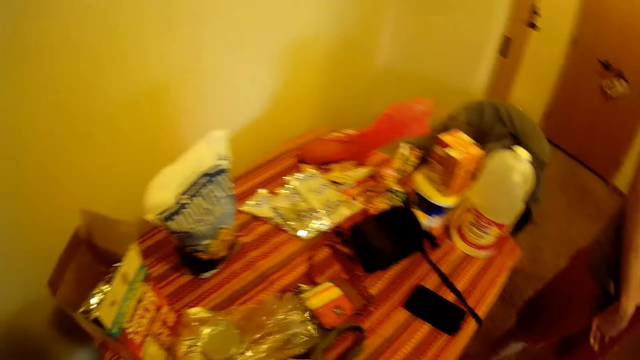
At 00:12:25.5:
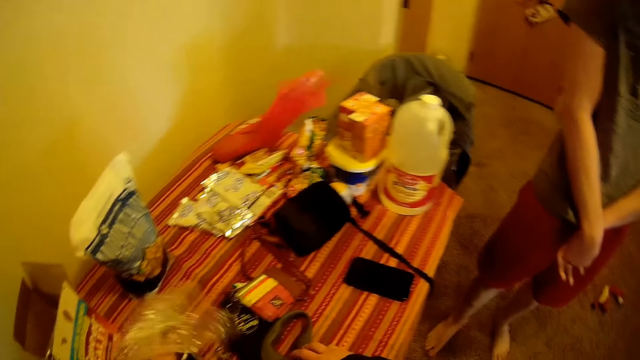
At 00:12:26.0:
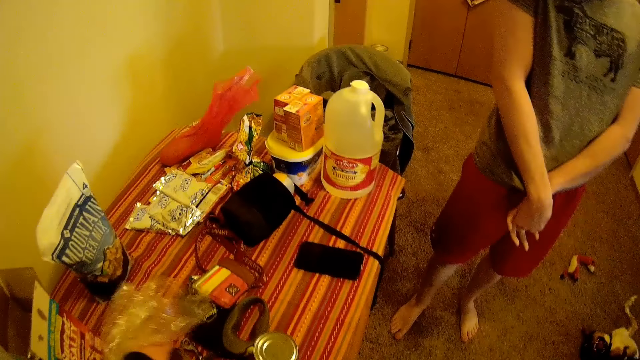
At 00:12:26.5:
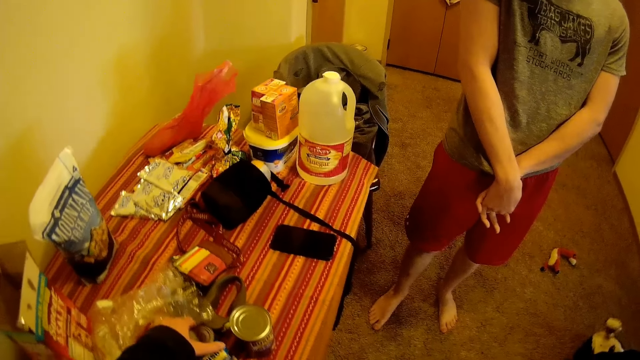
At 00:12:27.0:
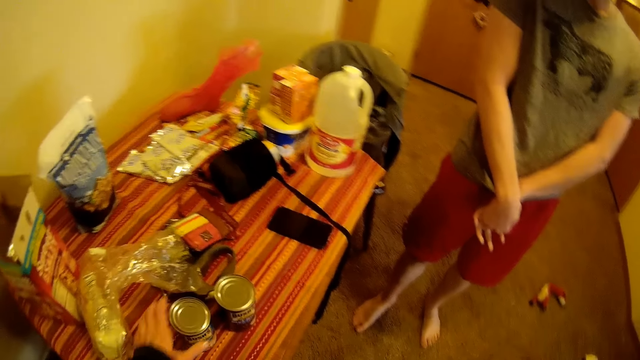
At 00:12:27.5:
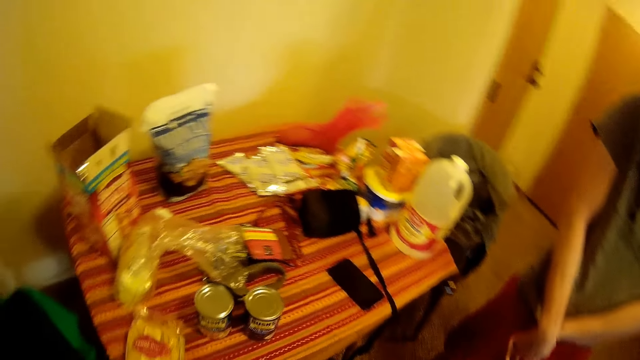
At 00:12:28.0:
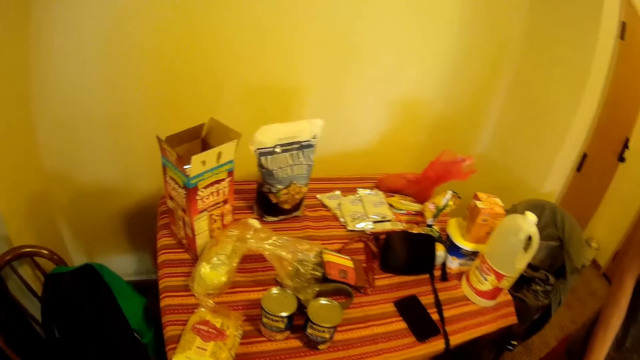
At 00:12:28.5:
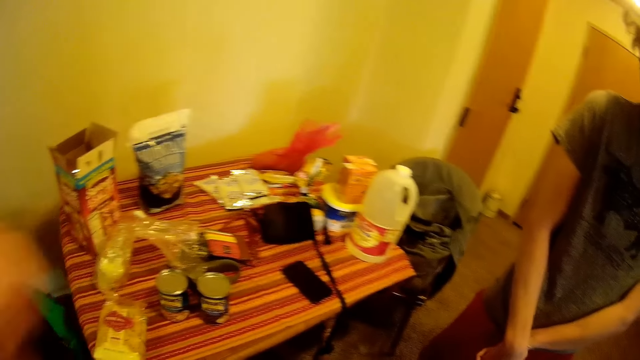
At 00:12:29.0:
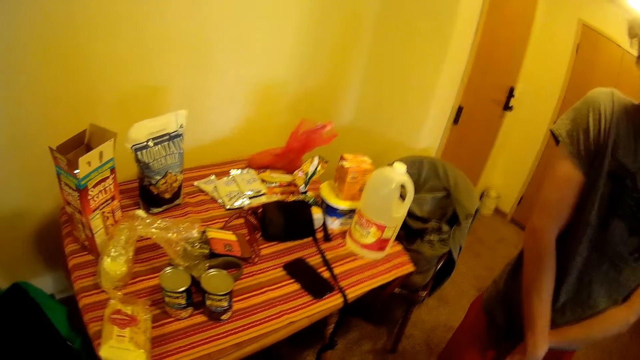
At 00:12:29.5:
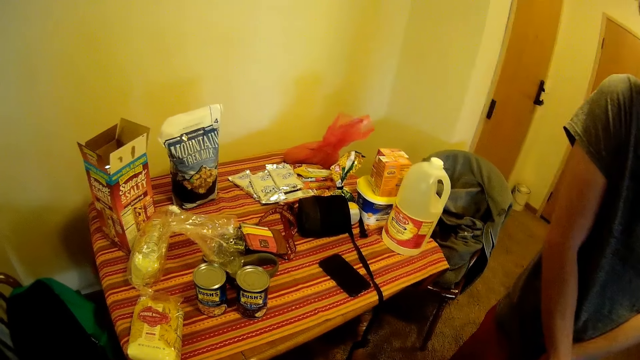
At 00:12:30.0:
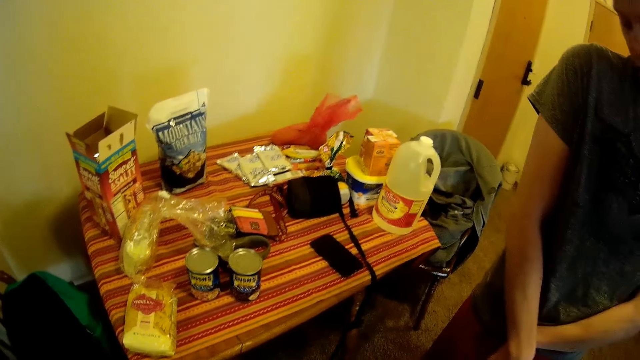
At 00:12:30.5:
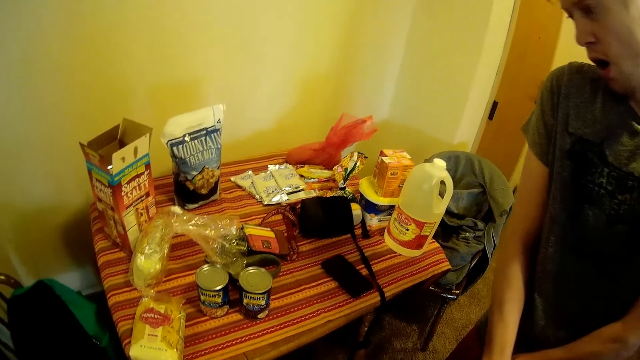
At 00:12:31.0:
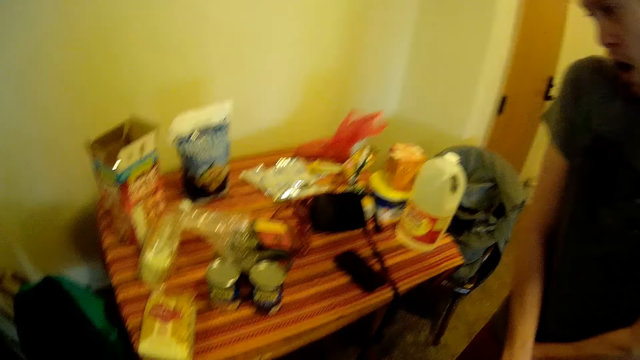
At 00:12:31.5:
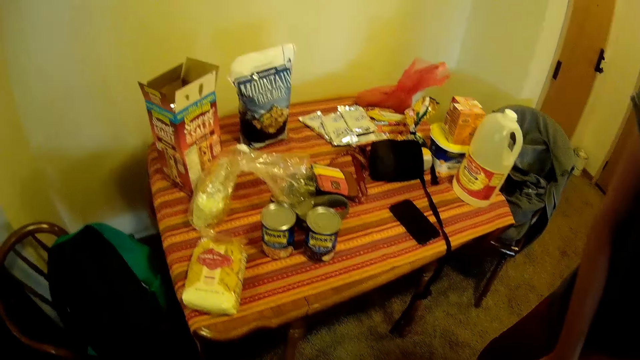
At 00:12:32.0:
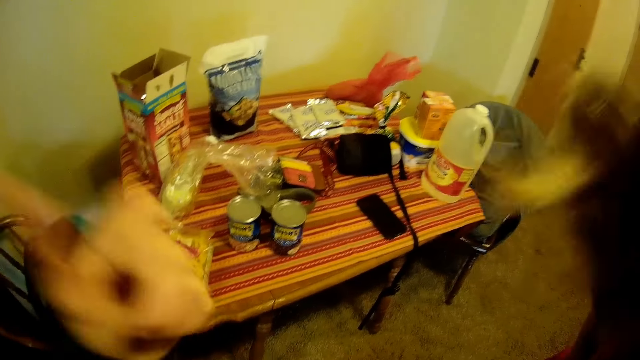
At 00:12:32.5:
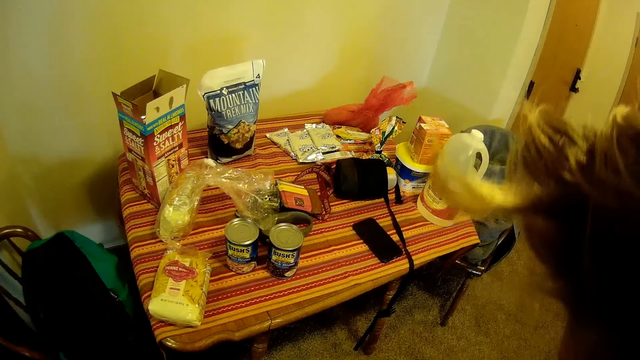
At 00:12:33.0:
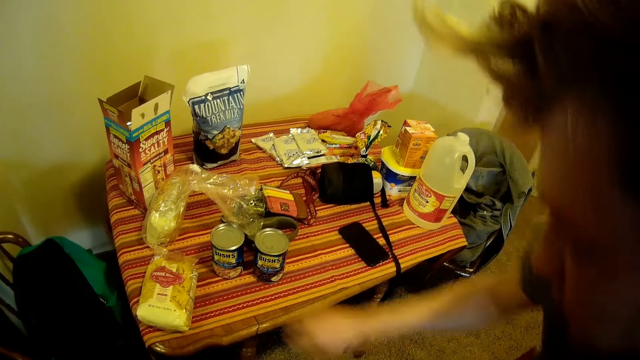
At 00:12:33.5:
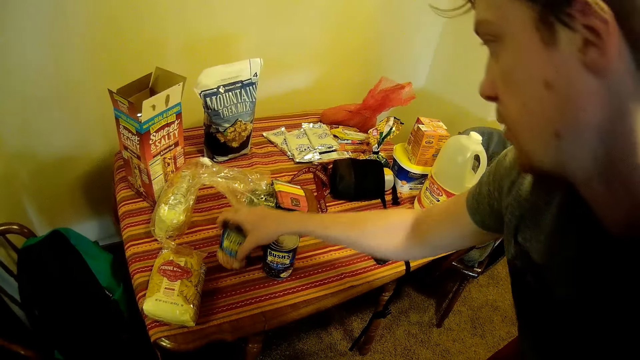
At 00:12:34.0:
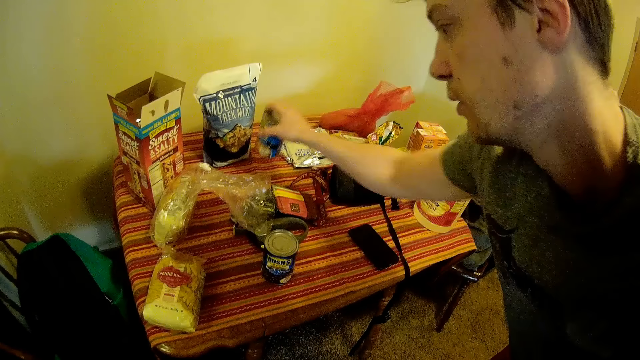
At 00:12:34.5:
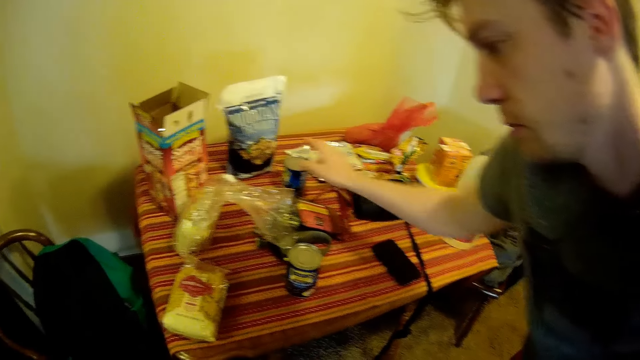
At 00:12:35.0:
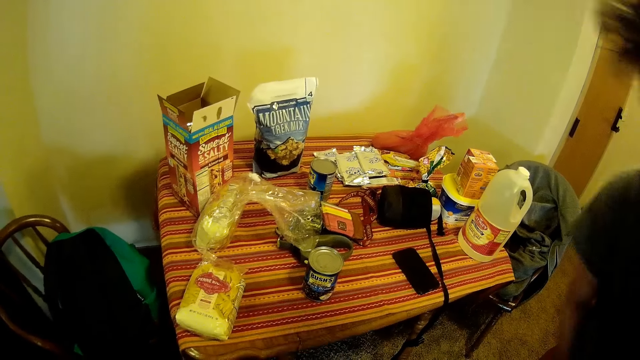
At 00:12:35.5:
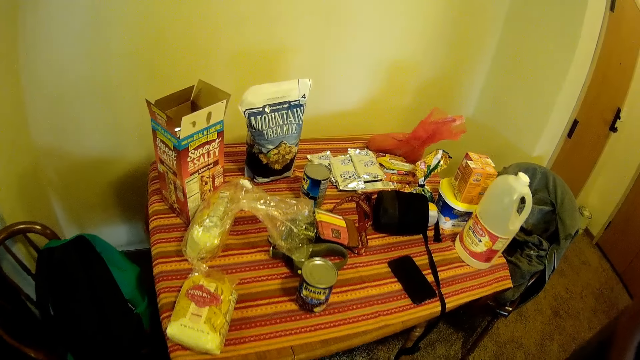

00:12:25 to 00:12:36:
The camera wearer moves a can. A flatmate moves a can of food on the table.

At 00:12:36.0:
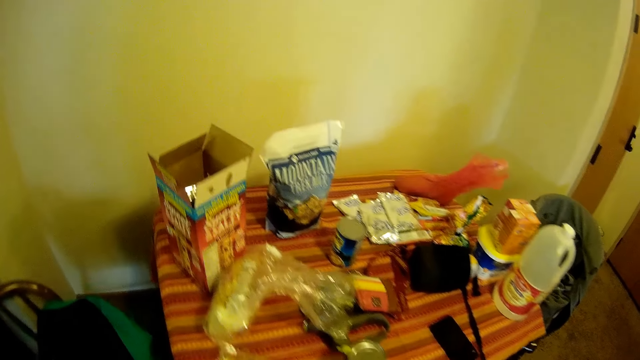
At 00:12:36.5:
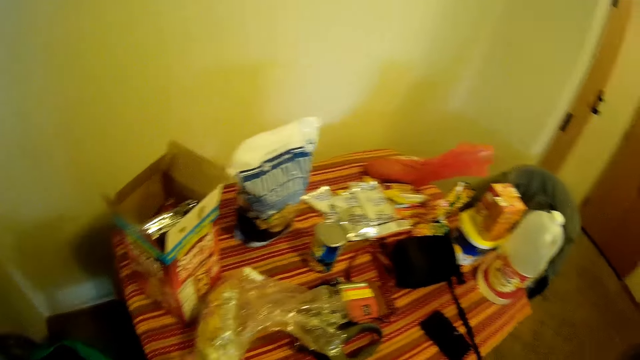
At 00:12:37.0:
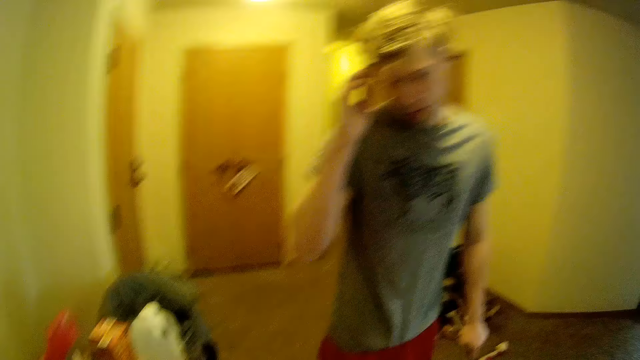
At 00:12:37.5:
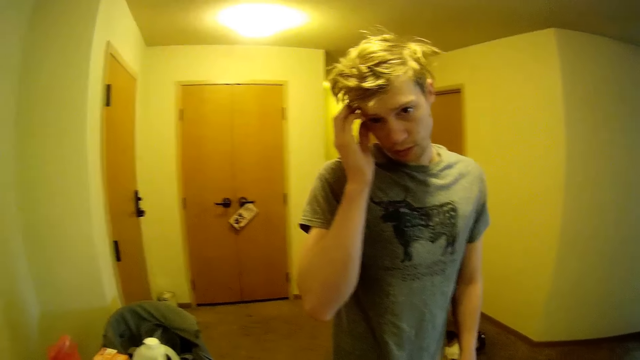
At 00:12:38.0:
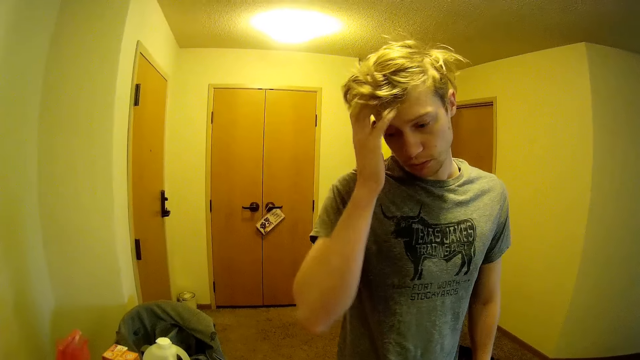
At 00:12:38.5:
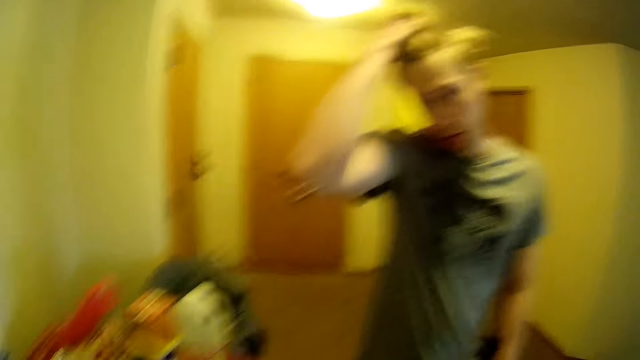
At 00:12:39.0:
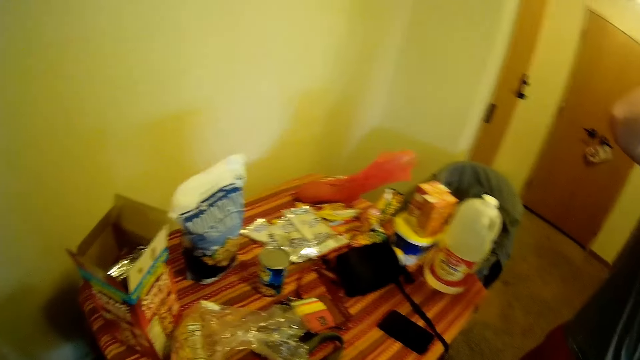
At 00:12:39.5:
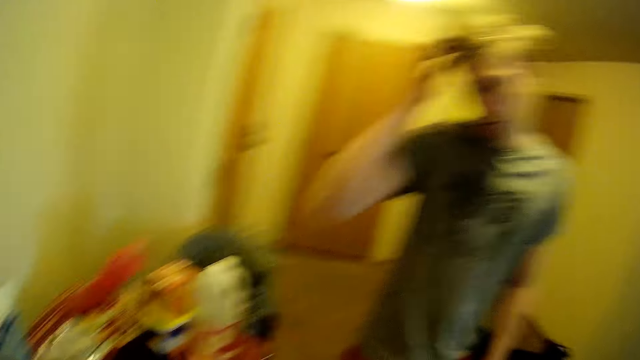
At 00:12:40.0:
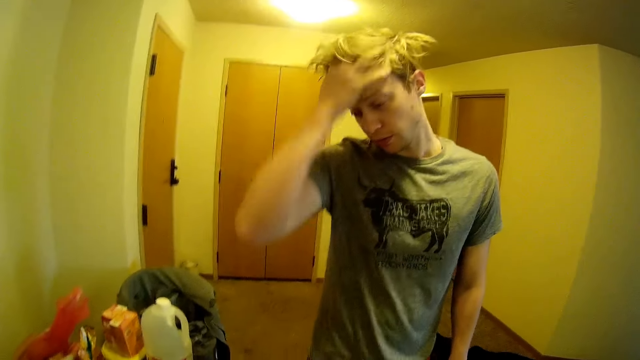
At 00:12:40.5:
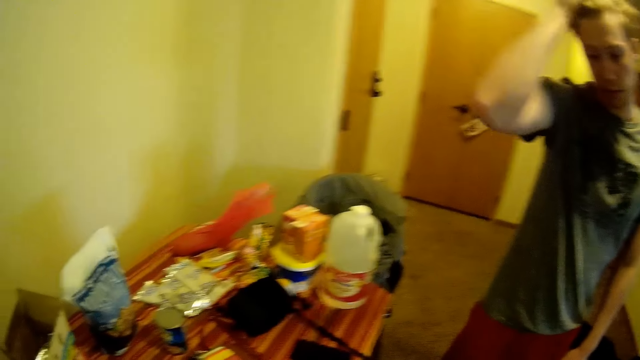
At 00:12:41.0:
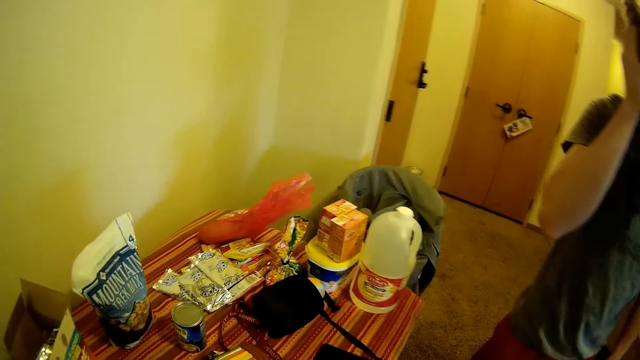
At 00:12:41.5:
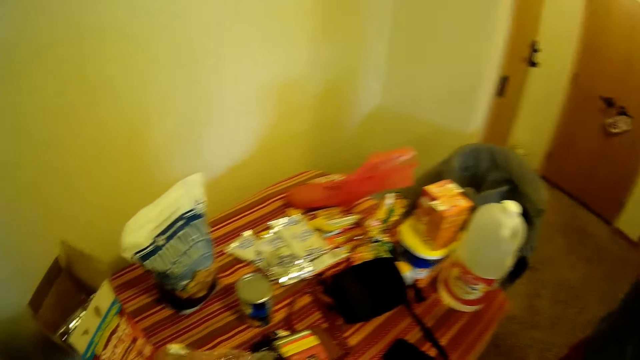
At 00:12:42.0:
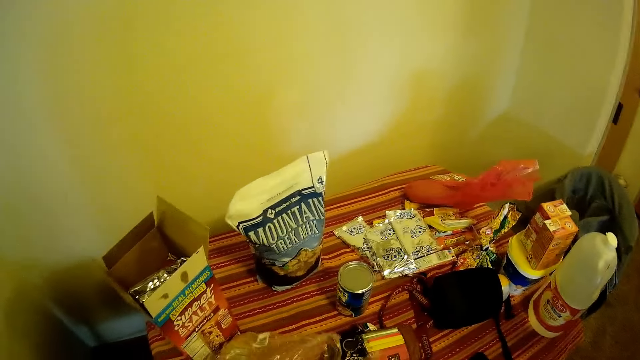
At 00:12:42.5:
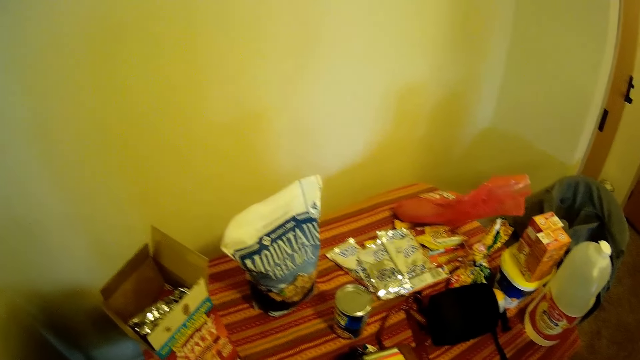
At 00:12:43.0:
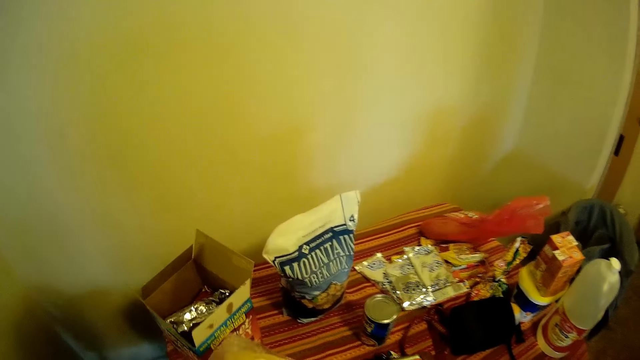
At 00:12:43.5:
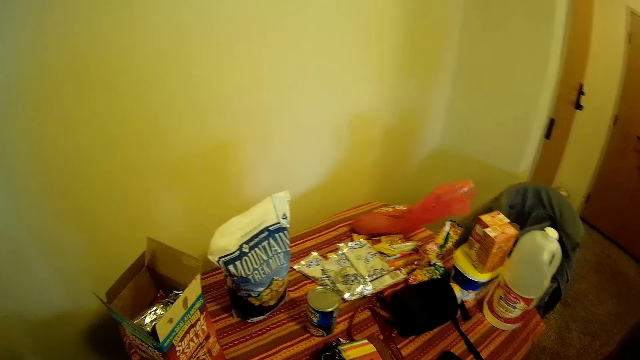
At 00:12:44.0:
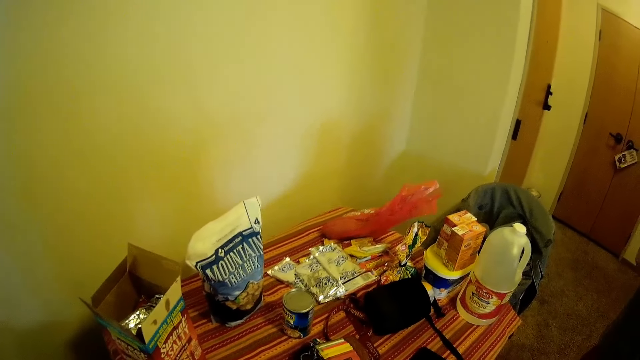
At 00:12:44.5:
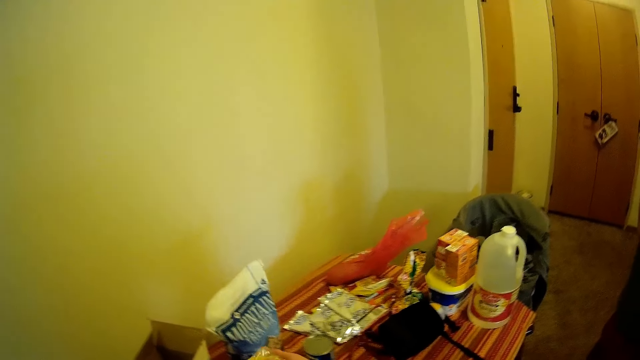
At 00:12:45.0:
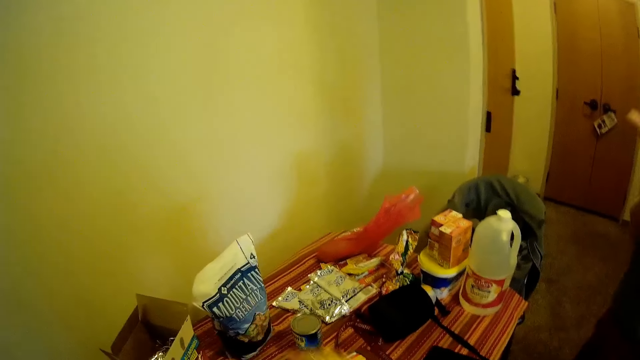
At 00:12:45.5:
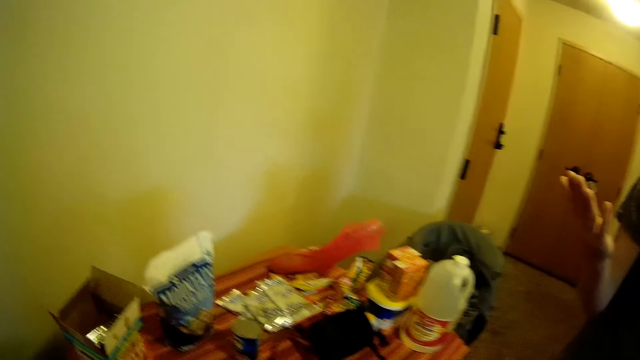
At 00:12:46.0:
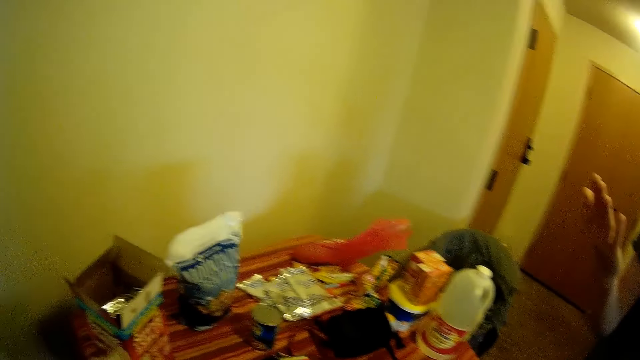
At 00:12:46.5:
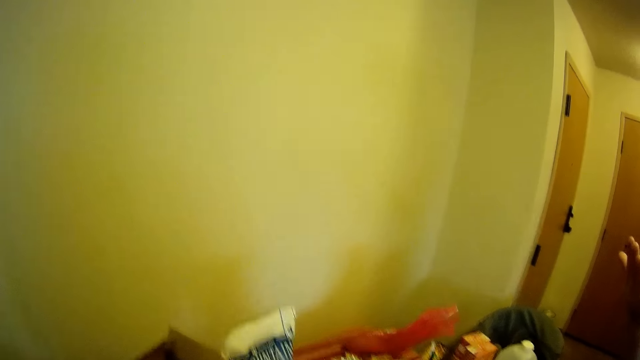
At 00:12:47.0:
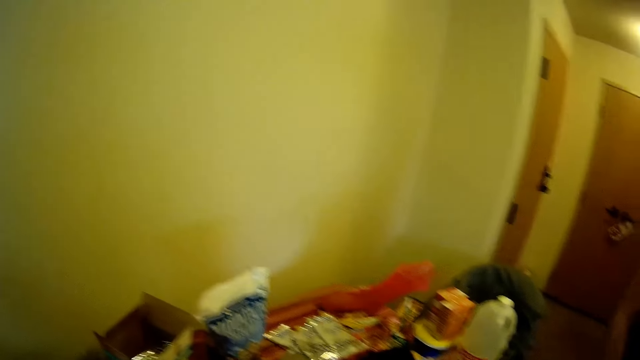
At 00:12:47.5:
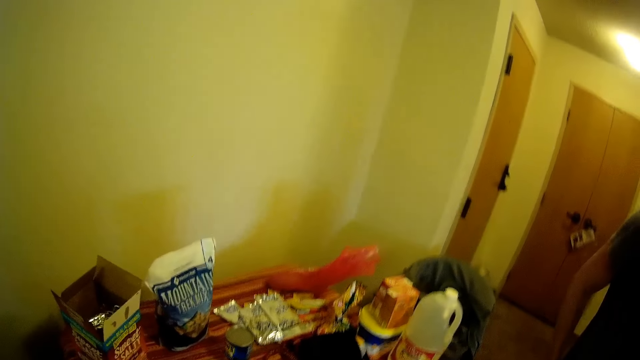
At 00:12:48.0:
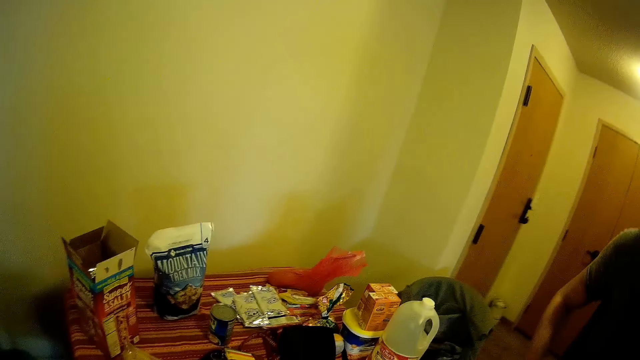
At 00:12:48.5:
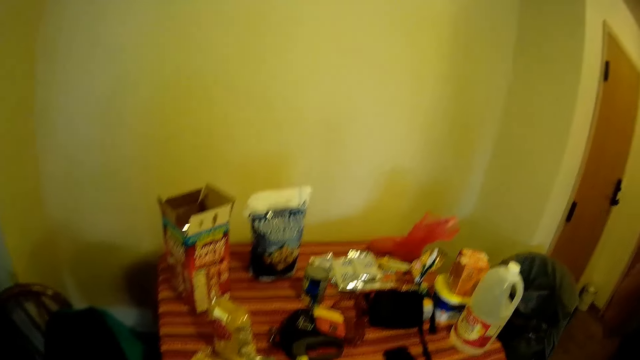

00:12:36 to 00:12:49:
The camera wearer turns around the room. A man flips his hair. The camera wearer turns around the room. The man flips his hair. The camera wearer removes packs of pasta from a plastic bag on the table. They turn around the room.
